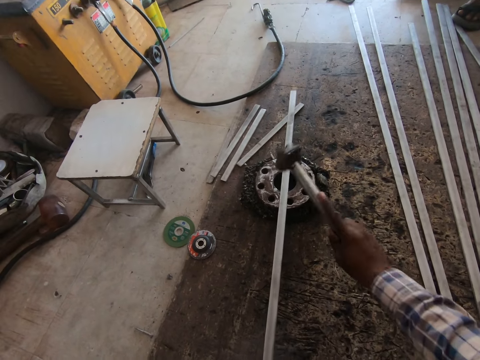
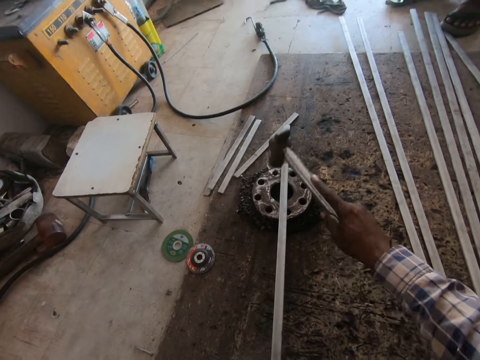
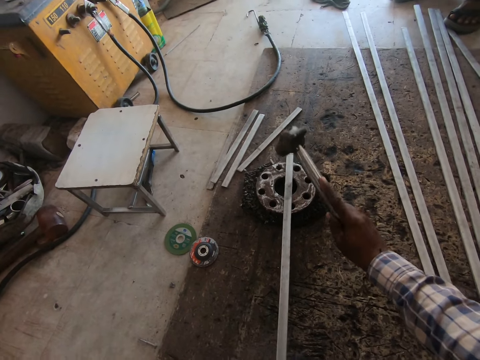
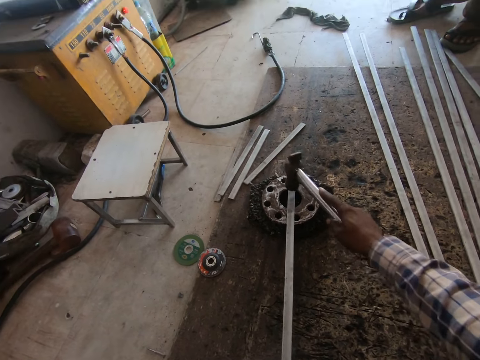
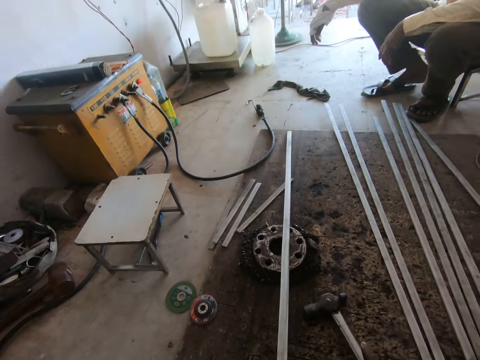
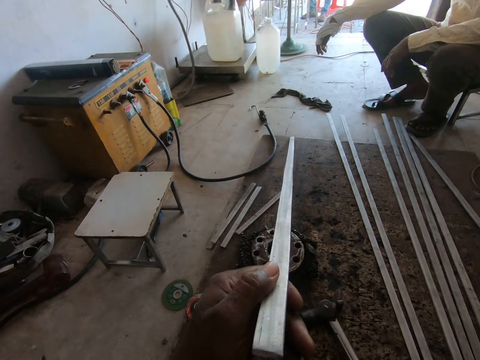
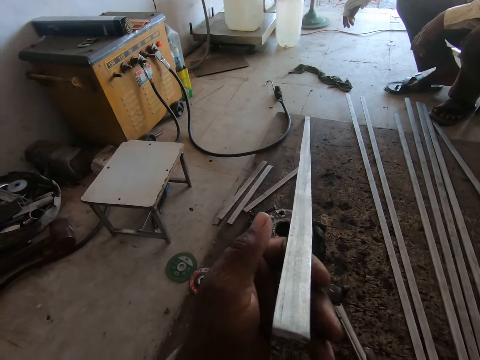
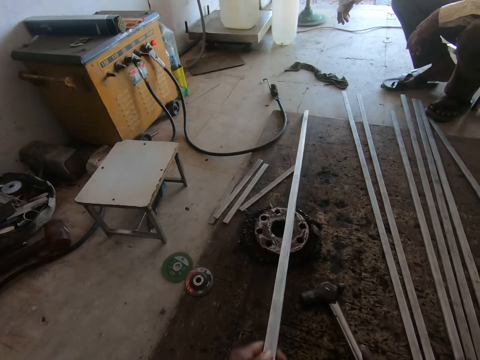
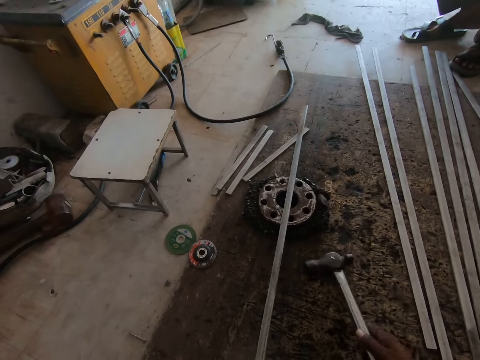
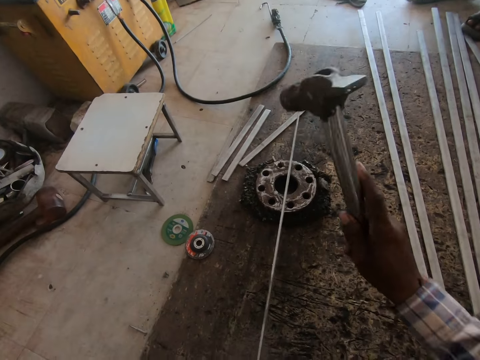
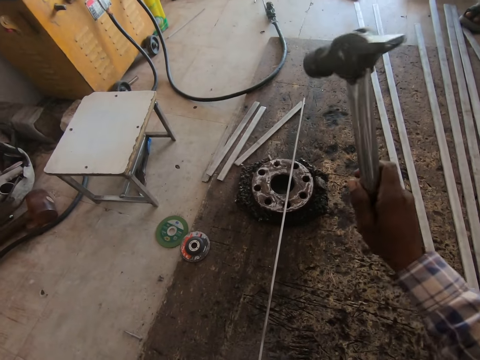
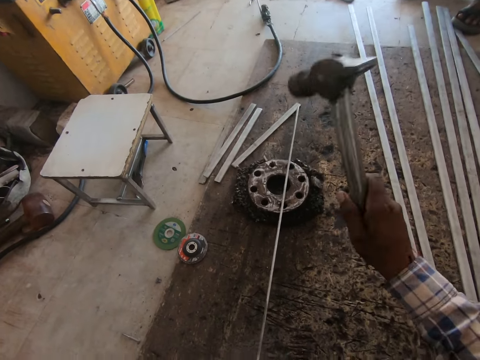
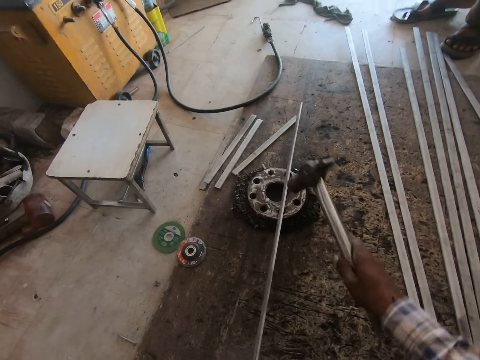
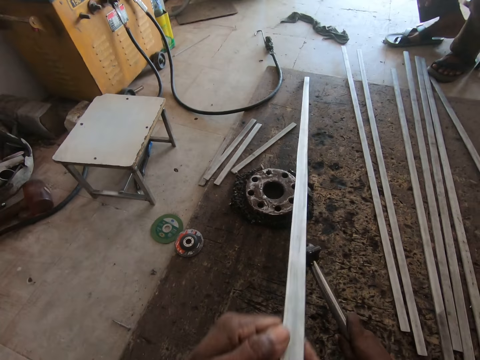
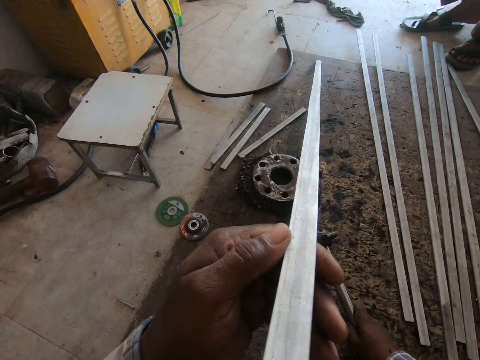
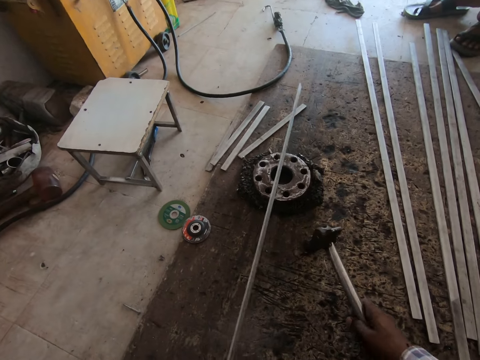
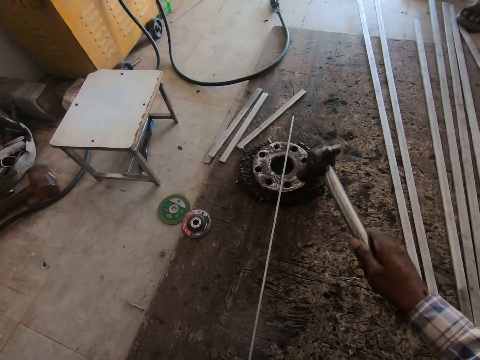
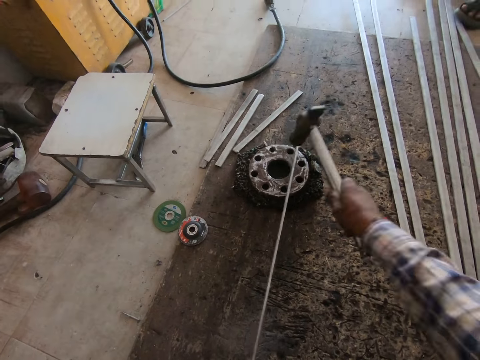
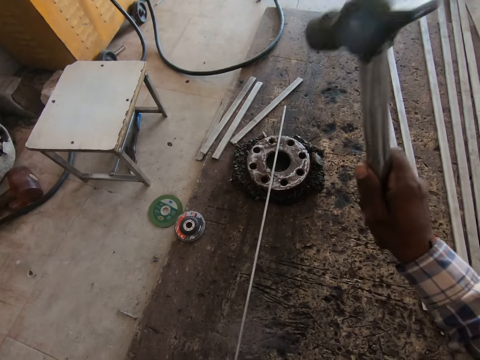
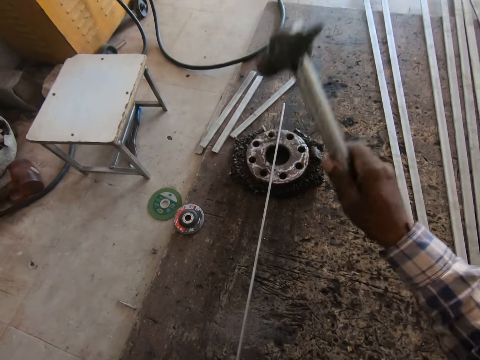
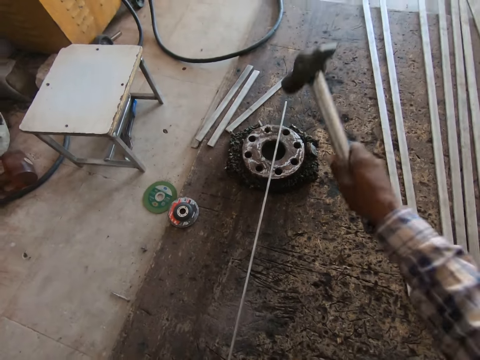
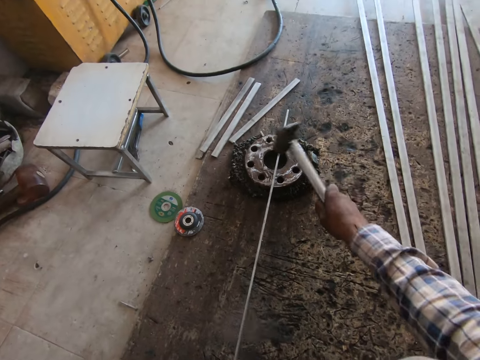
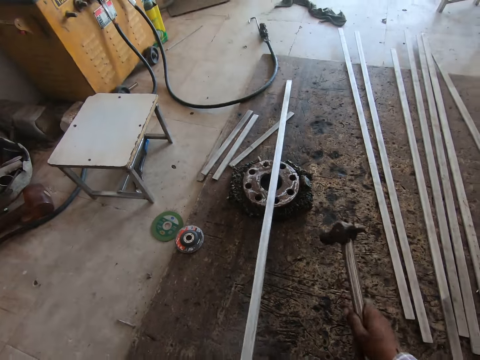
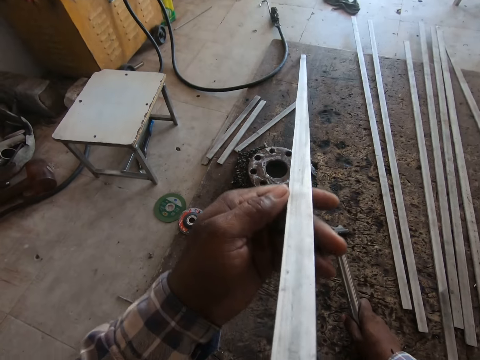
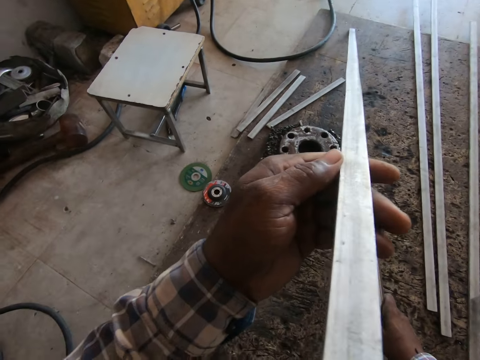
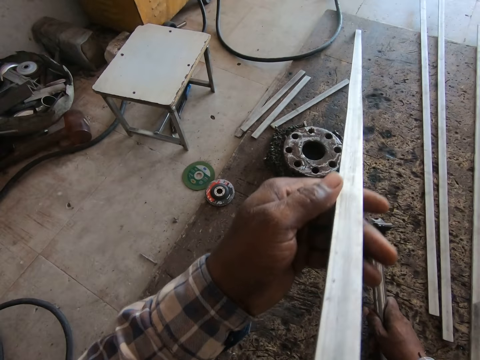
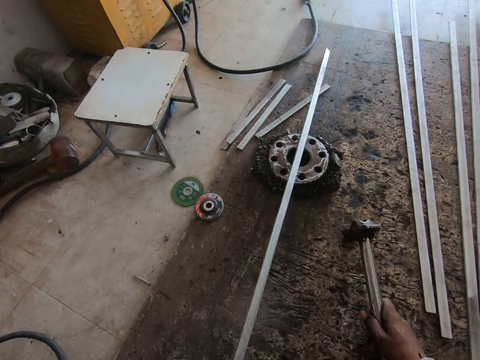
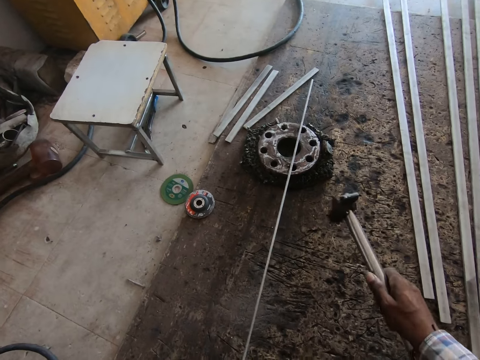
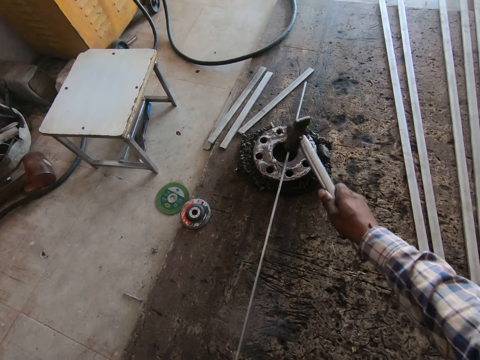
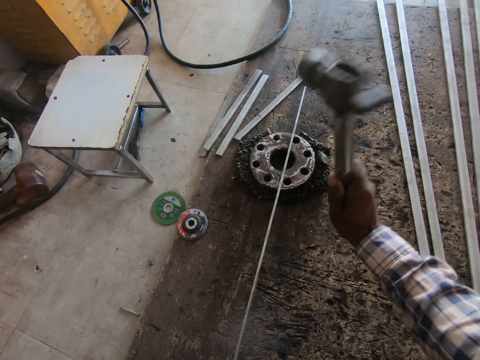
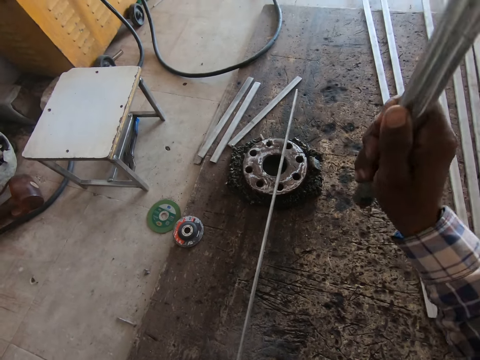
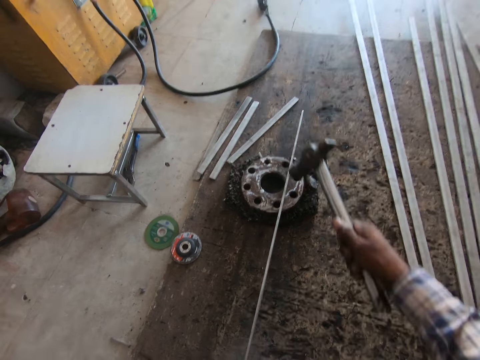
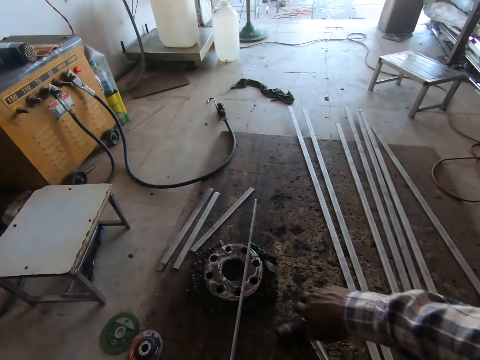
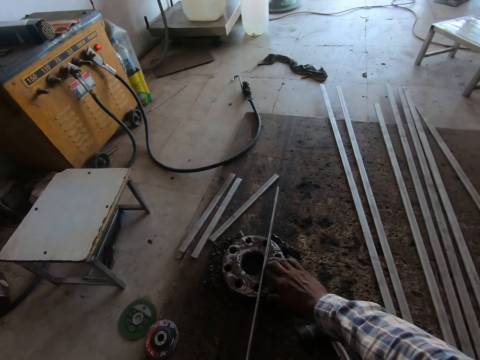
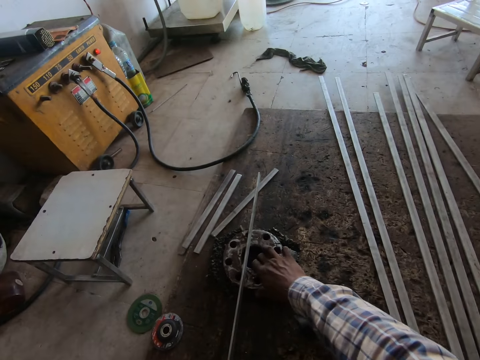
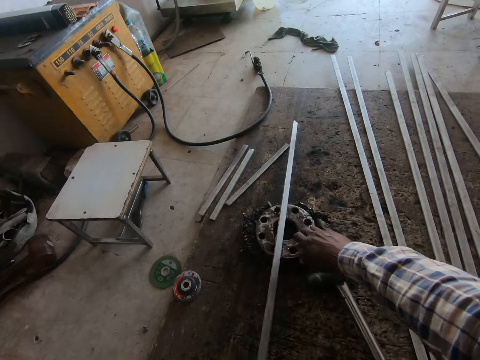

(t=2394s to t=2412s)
The camera wearer picks up the hammer. They hit the metal rod. They drop the hammer. They adjust the metal. They move the metal rod. They pick up the hammer. They hit the metal rod. They drop the hammer. They adjust the metal. They pick up the hammer. They hit the metal rod. They drop the hammer. They adjust the metal. They pick up the hammer. They hit the metal rod. They drop the hammer. They move the metal.

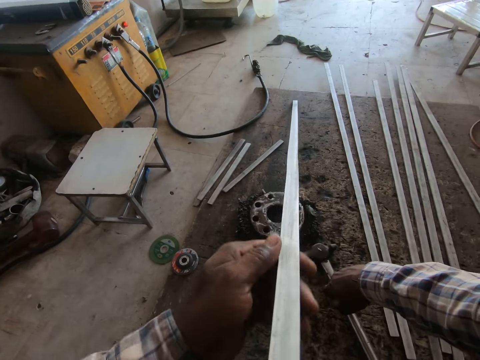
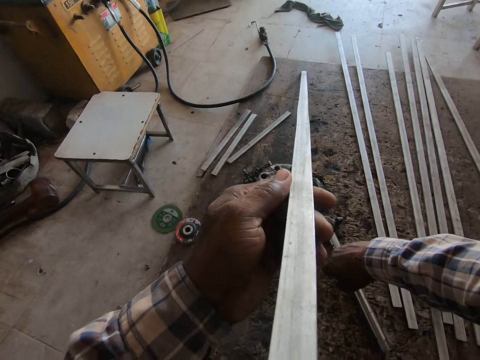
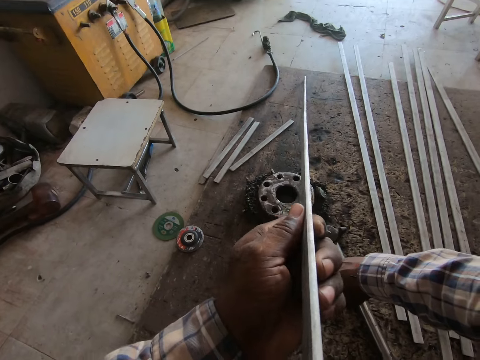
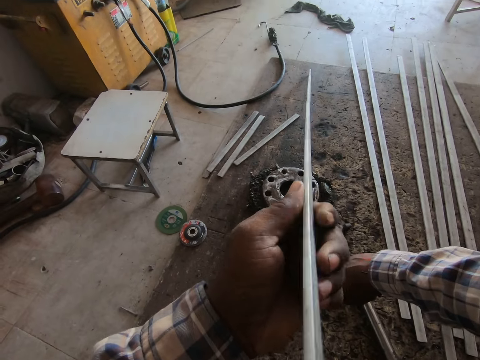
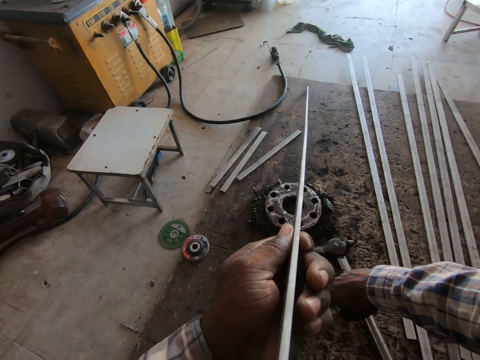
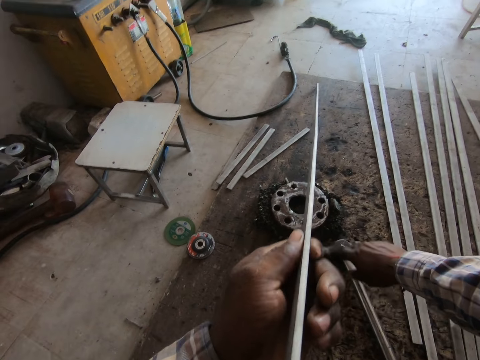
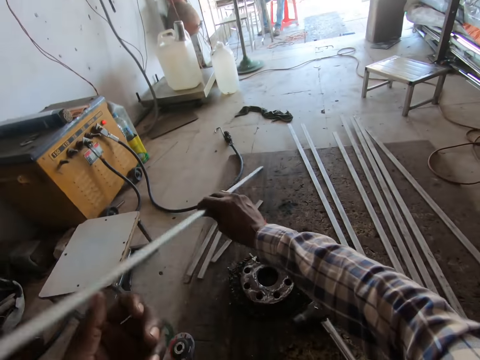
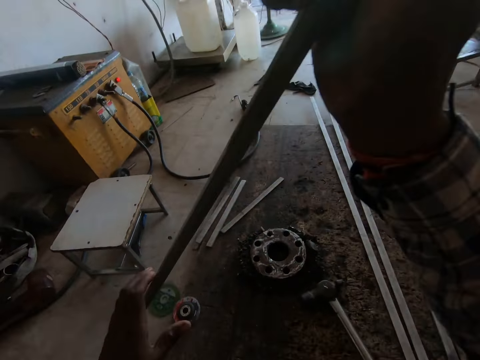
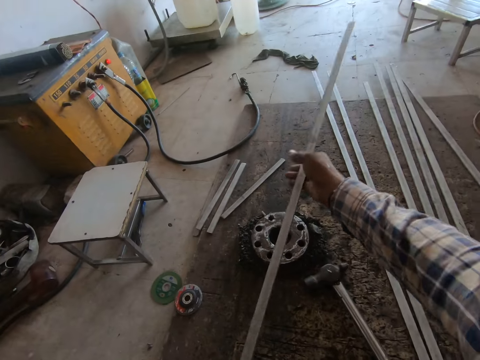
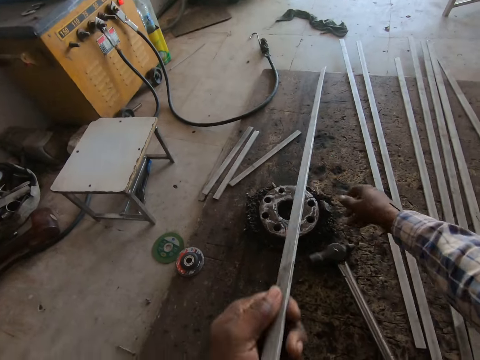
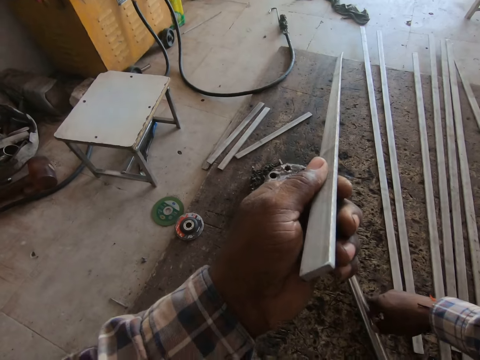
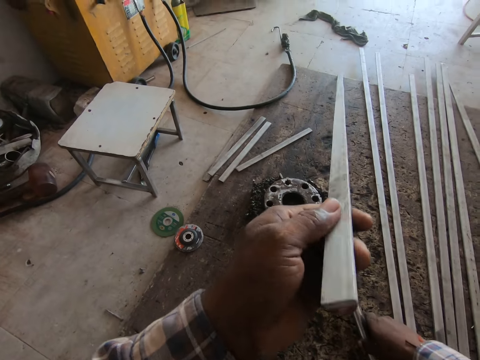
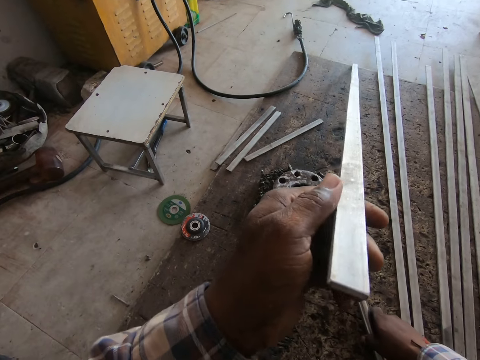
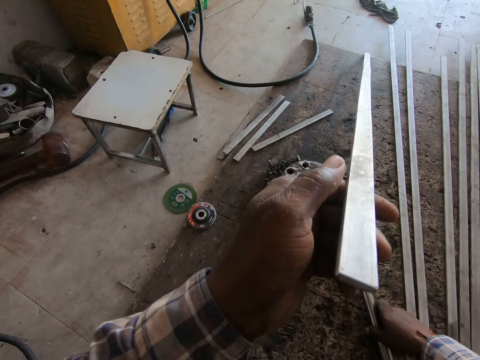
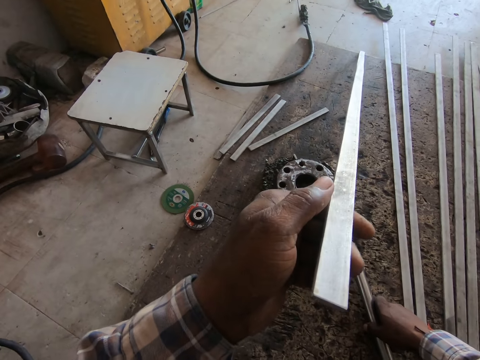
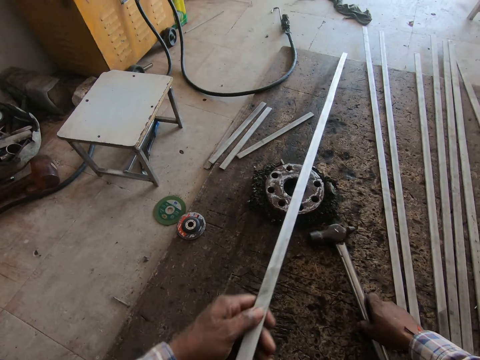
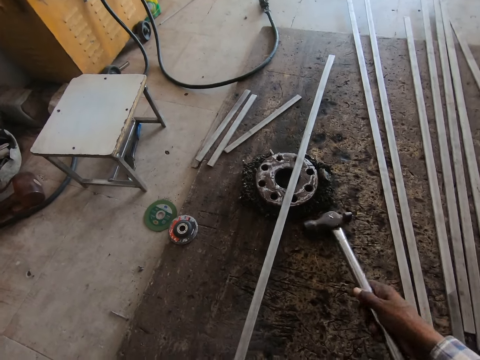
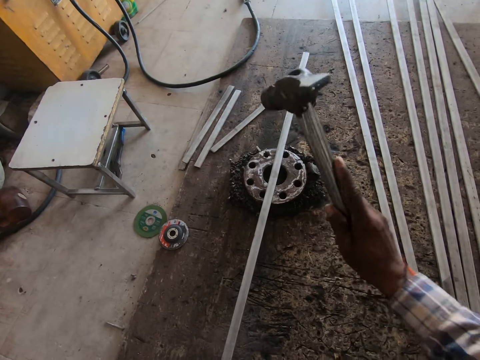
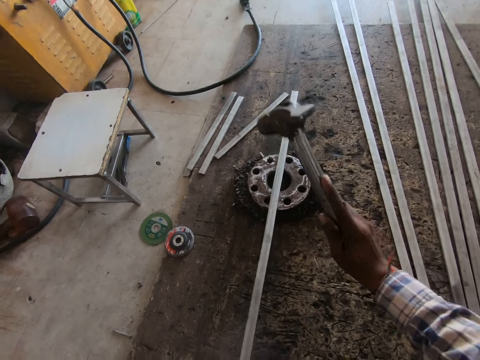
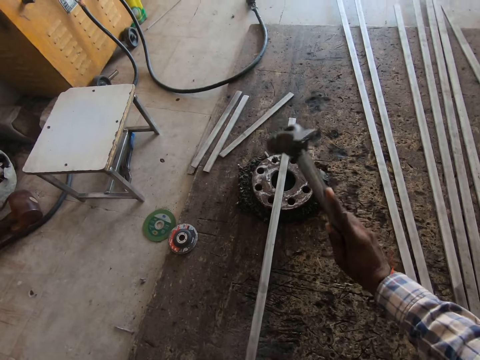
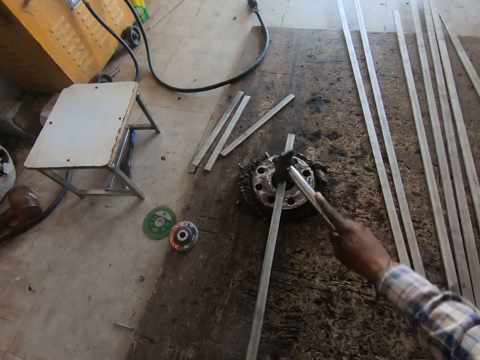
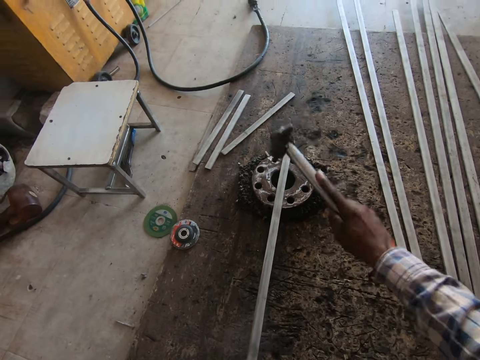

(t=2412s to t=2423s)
The camera wearer adjusts the metal. They turn the metal rod. They take the hammer and hit the metal rod.
